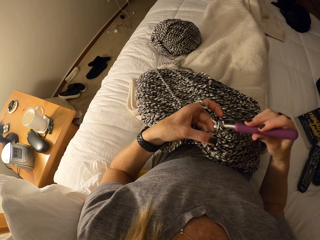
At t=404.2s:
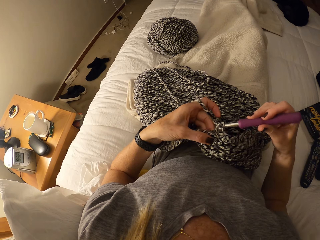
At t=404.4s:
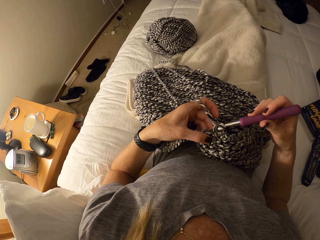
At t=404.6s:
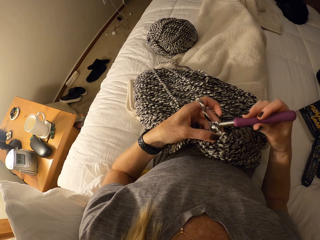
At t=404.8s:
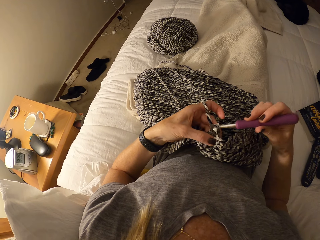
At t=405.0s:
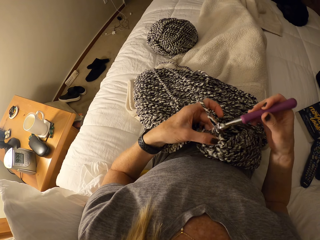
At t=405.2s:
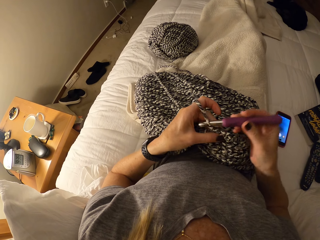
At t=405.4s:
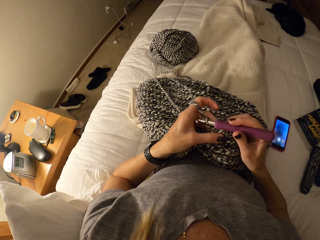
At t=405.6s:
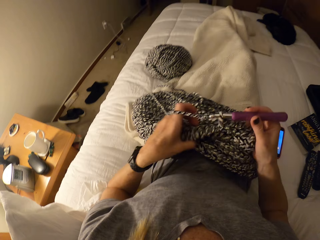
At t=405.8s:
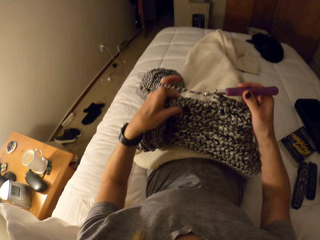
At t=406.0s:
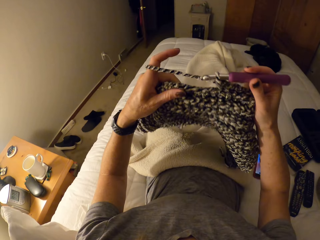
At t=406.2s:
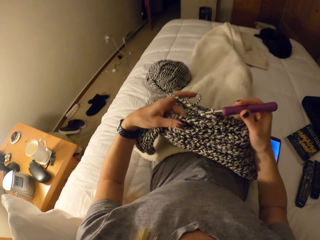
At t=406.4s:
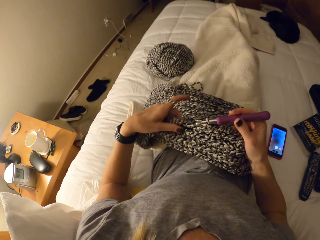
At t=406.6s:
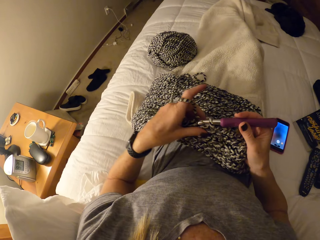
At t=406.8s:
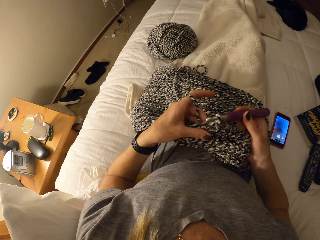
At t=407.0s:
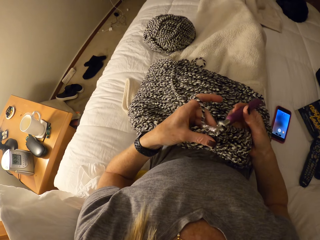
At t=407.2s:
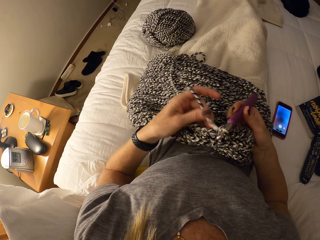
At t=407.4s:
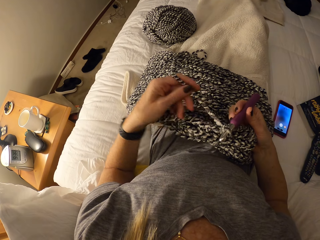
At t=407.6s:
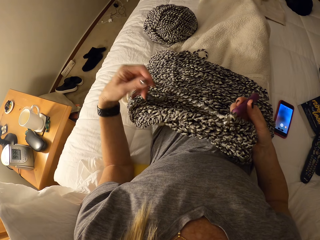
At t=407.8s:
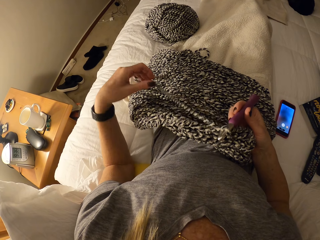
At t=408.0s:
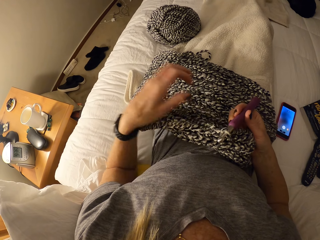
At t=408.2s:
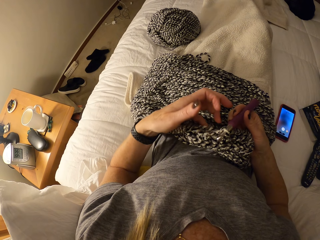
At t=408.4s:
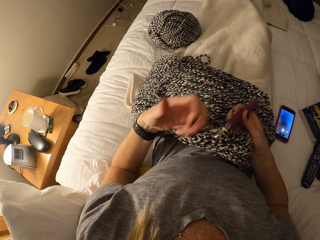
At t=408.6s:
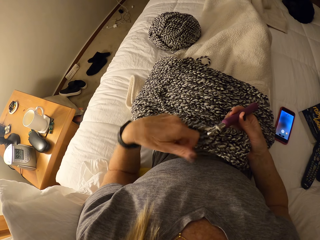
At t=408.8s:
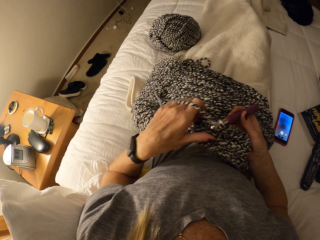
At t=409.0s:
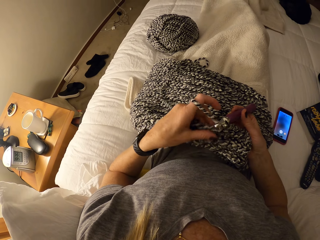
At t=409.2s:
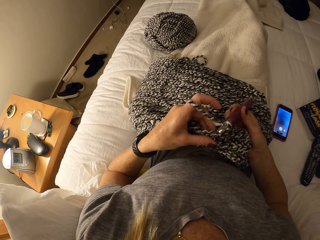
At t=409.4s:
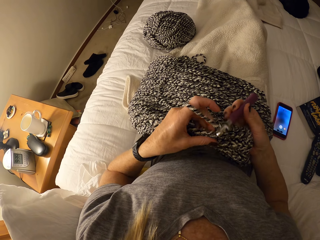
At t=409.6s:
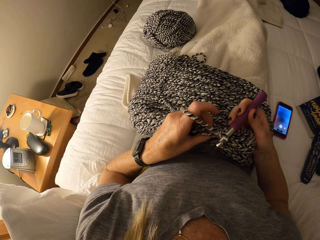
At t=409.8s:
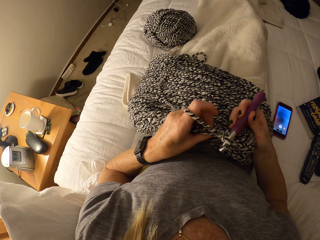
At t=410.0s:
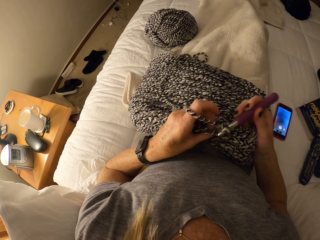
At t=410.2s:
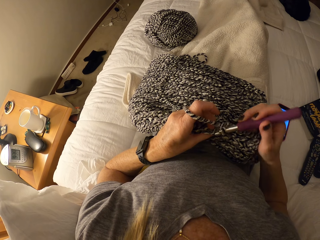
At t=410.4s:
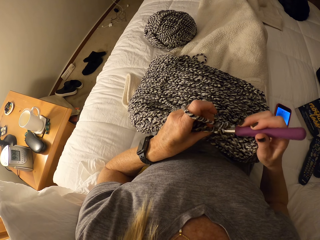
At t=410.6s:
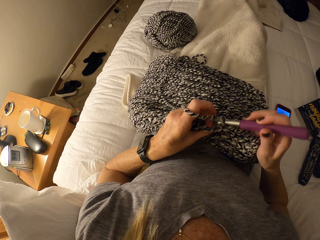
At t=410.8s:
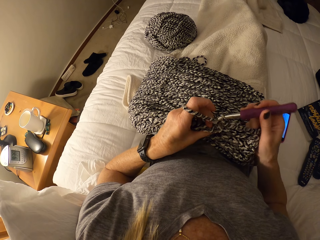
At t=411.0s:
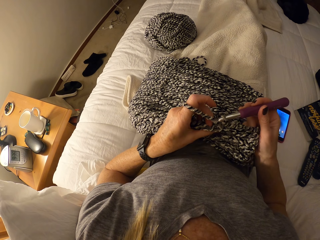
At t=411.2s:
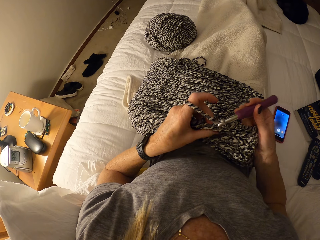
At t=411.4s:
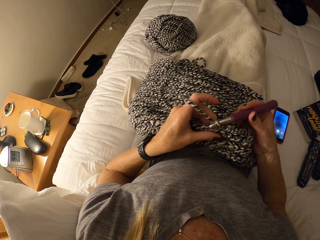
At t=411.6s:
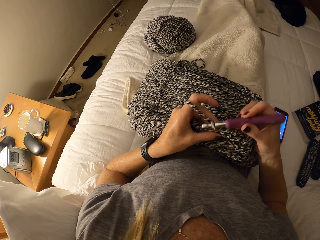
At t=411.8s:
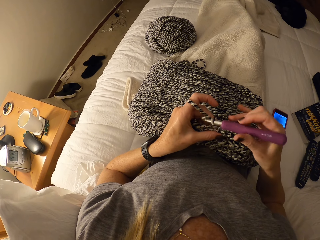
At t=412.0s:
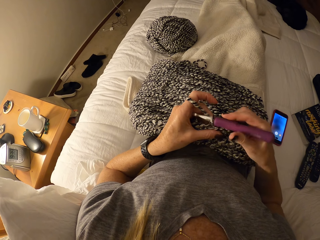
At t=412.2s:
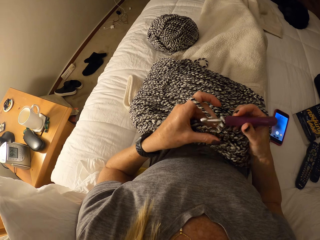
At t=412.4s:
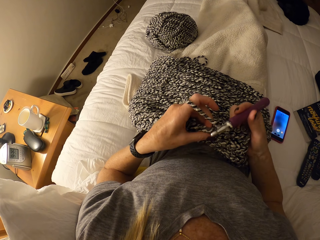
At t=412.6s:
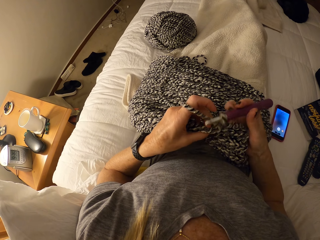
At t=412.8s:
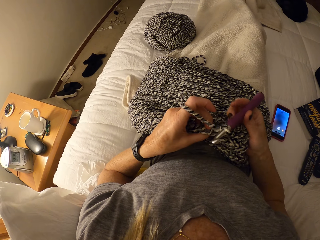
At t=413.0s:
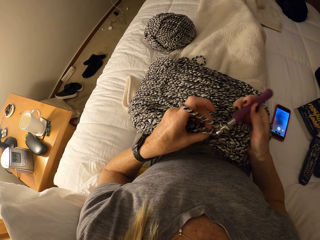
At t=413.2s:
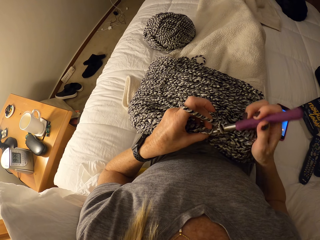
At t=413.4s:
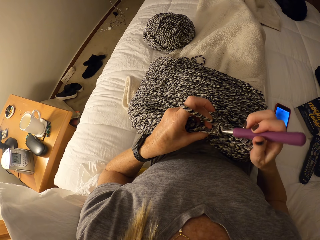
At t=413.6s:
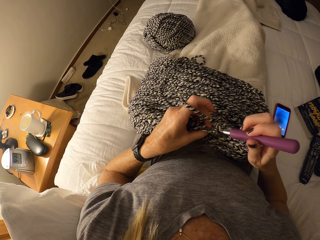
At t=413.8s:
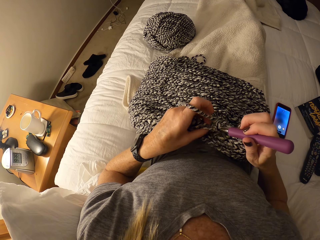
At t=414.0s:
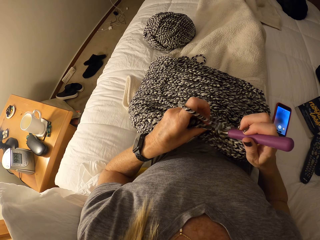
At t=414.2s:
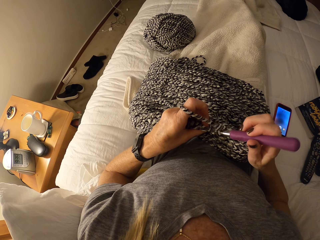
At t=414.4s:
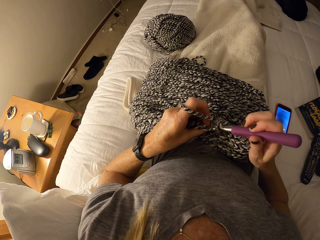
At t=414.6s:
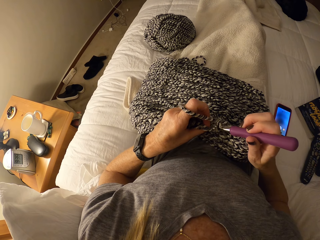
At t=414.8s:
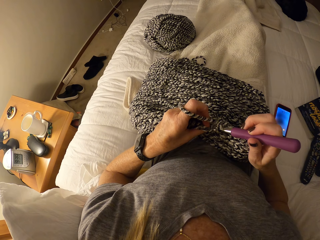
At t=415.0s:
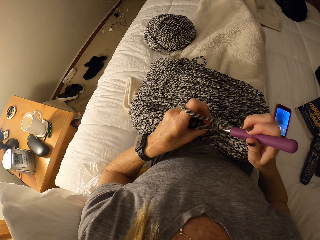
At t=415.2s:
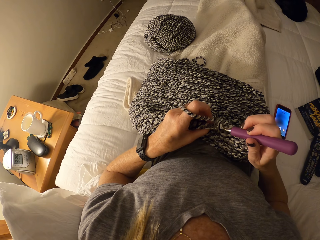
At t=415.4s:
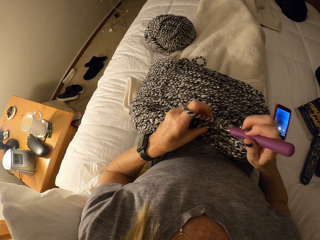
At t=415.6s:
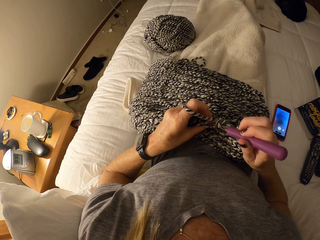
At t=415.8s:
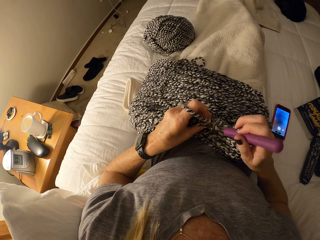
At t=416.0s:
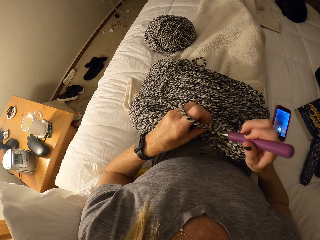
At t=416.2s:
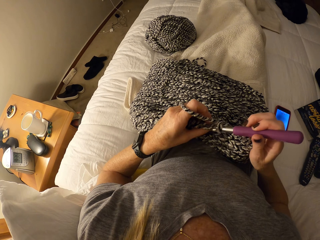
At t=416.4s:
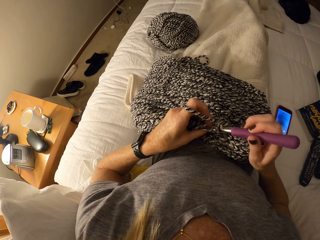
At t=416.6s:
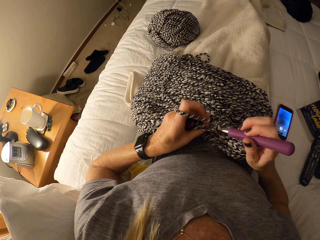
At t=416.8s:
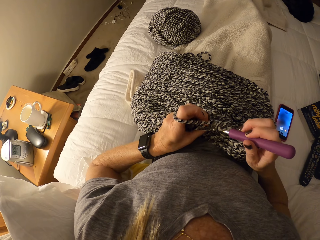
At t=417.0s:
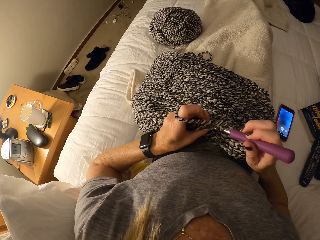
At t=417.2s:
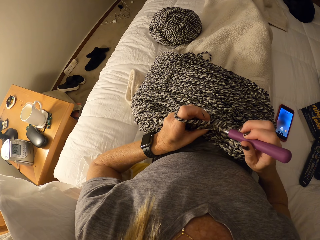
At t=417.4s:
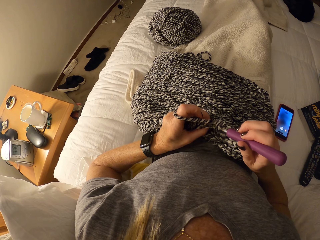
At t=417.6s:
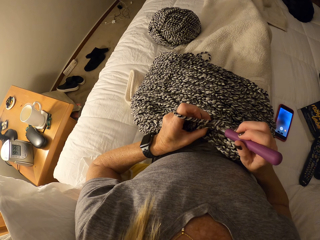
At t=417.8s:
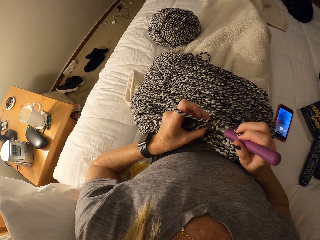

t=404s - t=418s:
The camera wearer raises the crochet fabric up. She drops the crochet fabric on her body. She pulls the yarn with her left hand. She wraps some yarn around her left hand. She rolls the fingers to the fabric. She crochets the fabric with yarn and the crochet hook.

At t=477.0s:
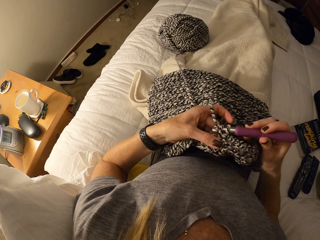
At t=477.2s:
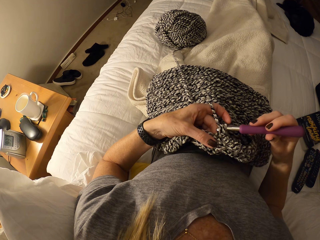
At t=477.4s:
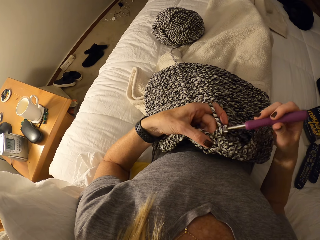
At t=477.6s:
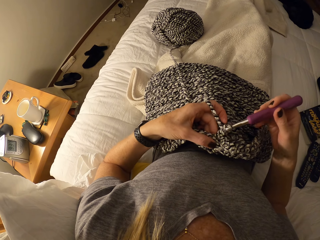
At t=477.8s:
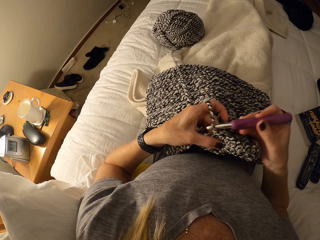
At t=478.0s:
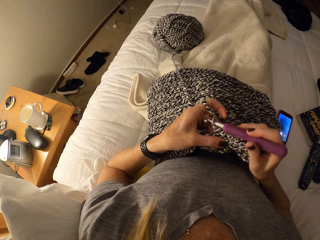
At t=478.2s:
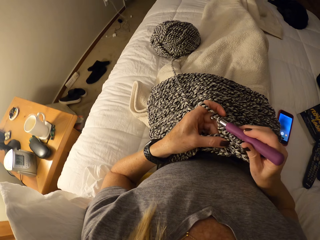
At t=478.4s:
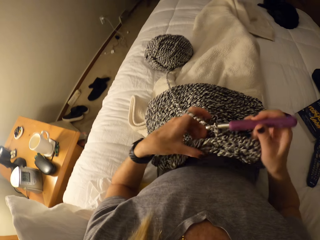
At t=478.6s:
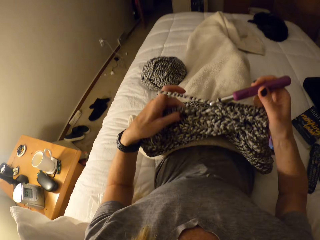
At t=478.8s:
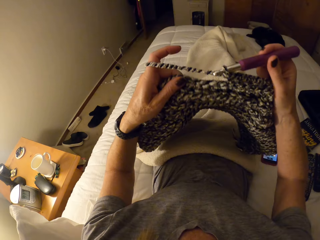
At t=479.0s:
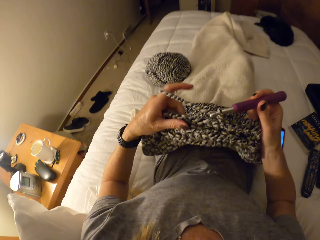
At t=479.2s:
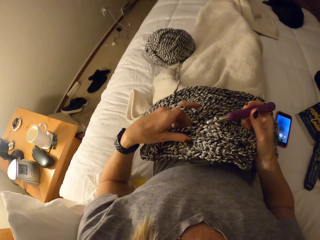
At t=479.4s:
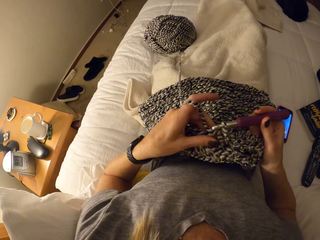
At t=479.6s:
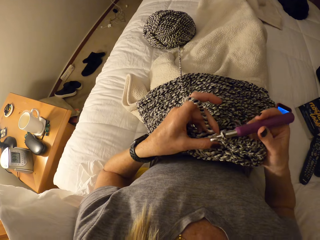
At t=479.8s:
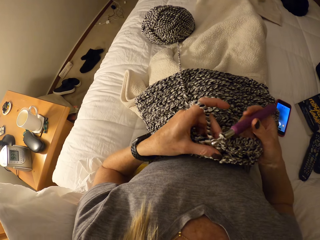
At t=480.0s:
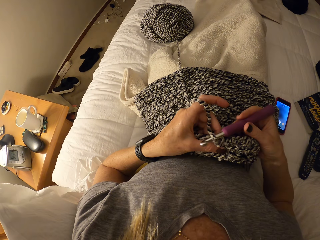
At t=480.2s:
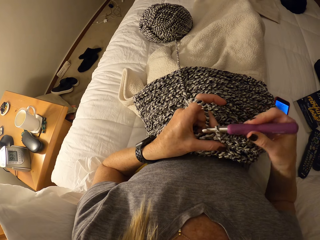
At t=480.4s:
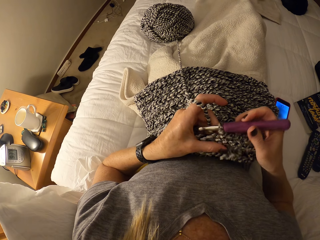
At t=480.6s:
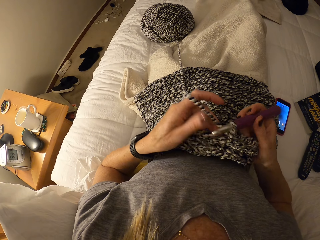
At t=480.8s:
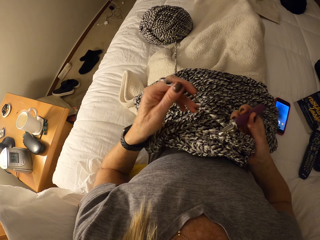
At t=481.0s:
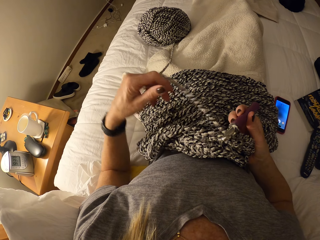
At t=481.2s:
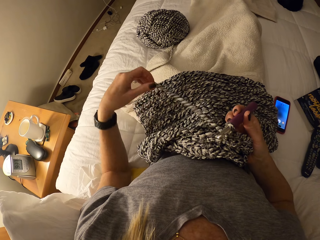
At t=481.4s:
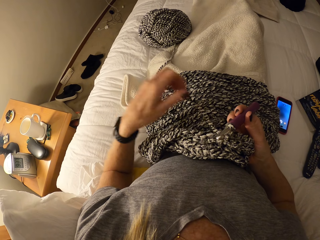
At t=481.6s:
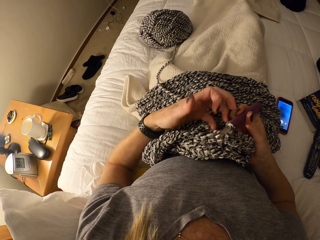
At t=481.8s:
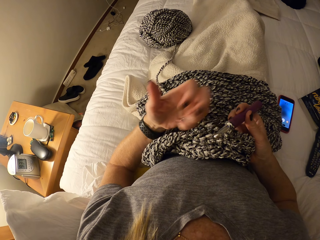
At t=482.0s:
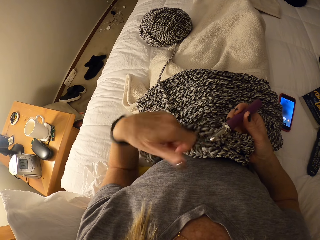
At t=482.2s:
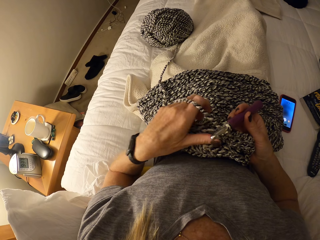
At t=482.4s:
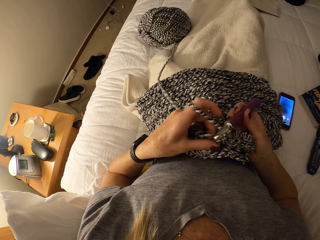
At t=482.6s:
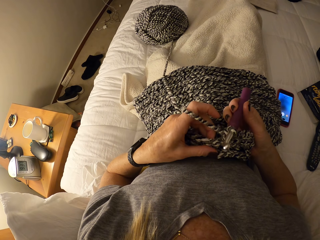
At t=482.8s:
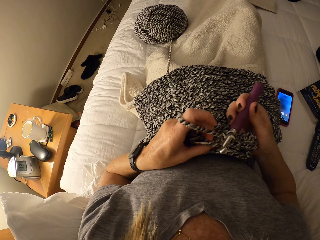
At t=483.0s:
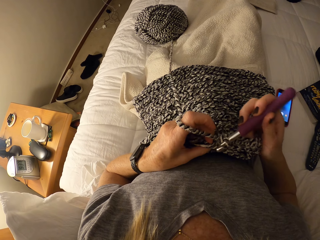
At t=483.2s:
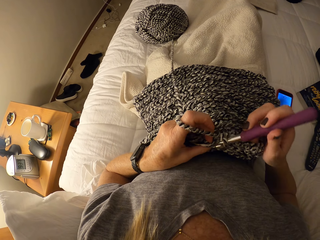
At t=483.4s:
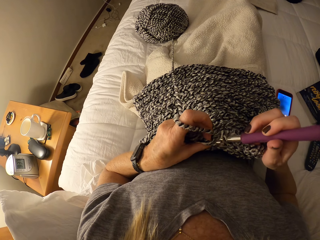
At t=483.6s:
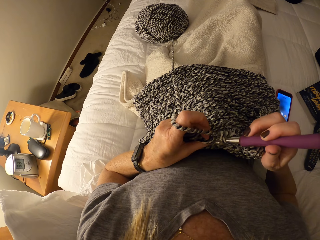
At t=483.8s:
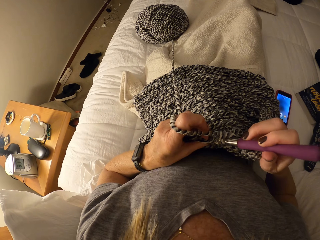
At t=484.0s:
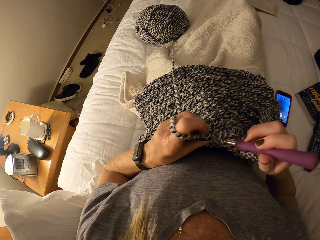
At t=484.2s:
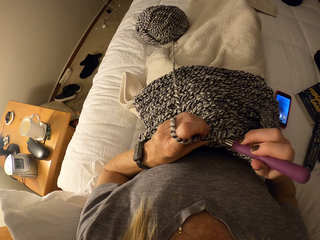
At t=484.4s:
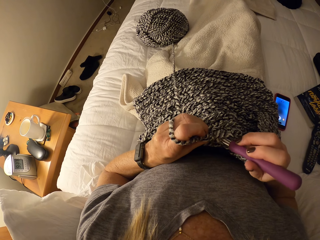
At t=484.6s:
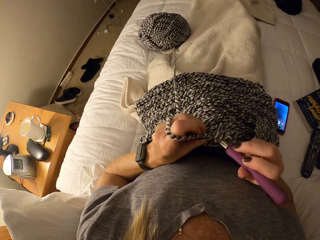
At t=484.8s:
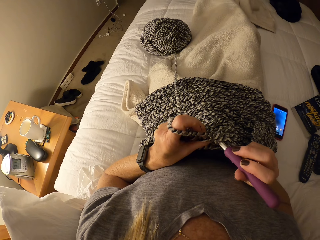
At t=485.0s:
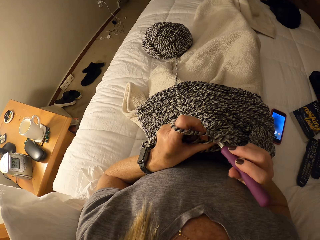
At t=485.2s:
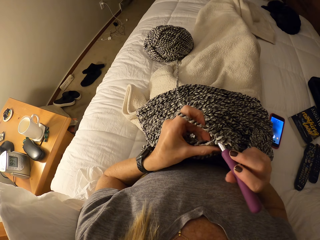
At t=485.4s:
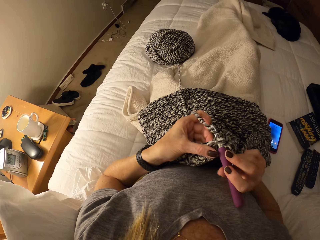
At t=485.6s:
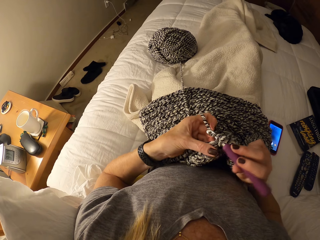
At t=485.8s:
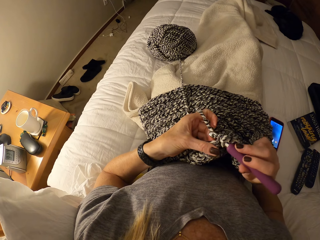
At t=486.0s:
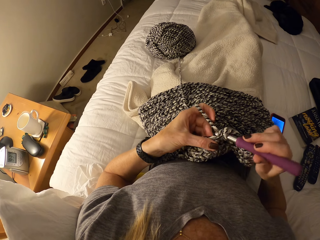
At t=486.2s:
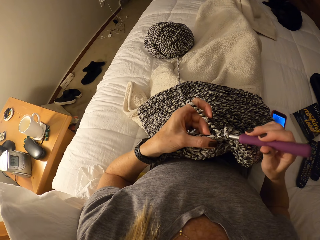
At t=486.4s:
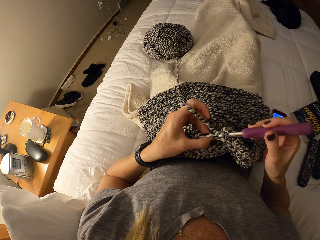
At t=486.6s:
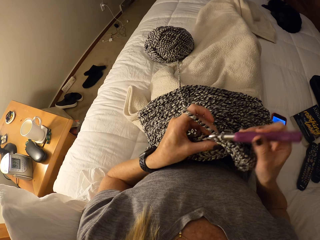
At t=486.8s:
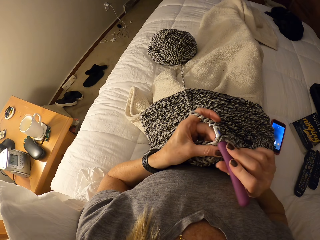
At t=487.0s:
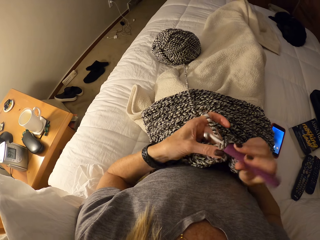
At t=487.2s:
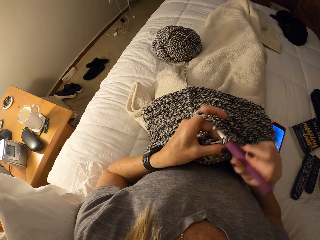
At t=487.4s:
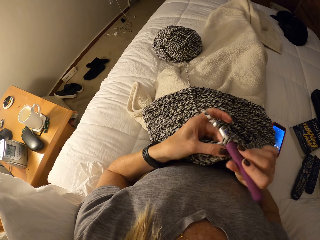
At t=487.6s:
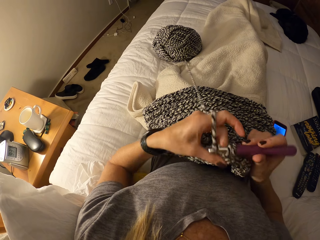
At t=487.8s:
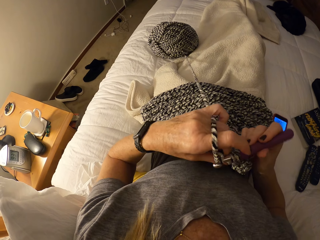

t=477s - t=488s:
The camera wearer raises the crochet fabric up. She stretches the fabric. She drops the crochet fabric on her body. She drops the yarn on her left hand on the crochet fabric. She wraps some yarn around her left hand. She rolls the fabric to the fingers. She crochets the fabric with yarn and the crochet hook.
